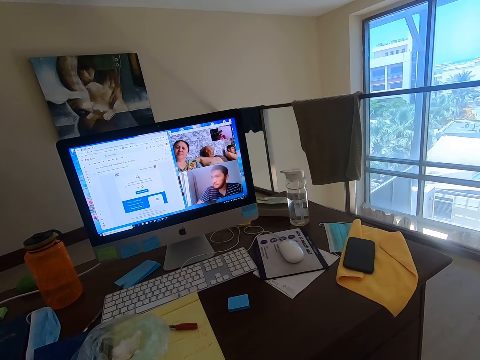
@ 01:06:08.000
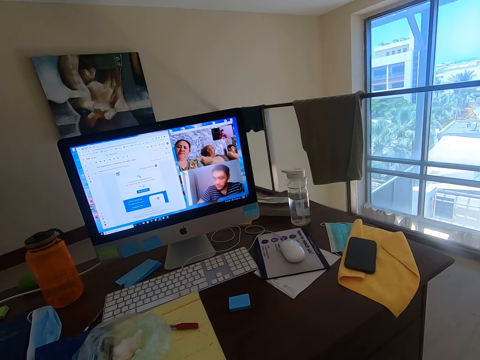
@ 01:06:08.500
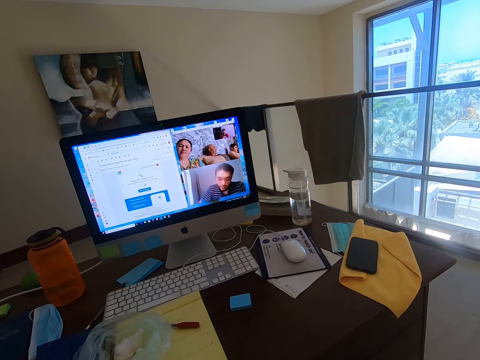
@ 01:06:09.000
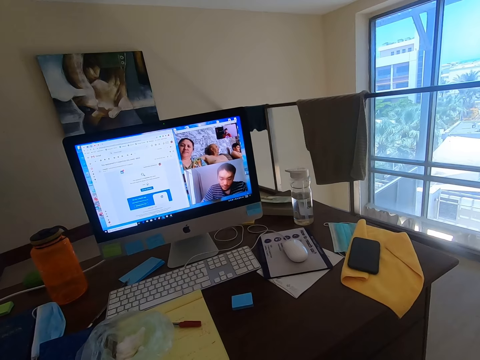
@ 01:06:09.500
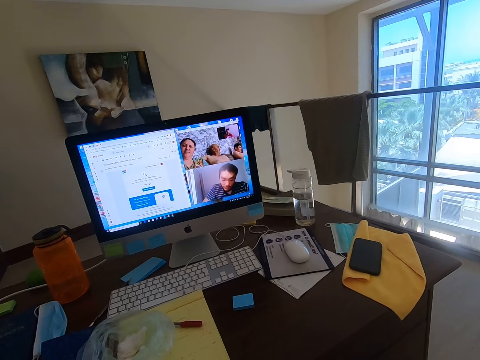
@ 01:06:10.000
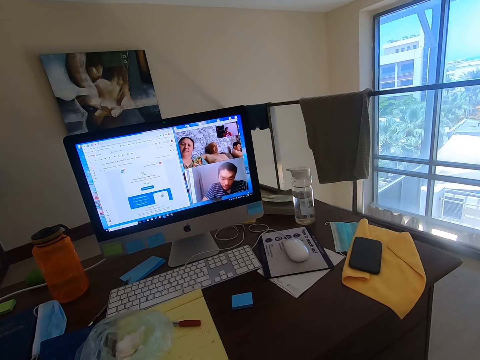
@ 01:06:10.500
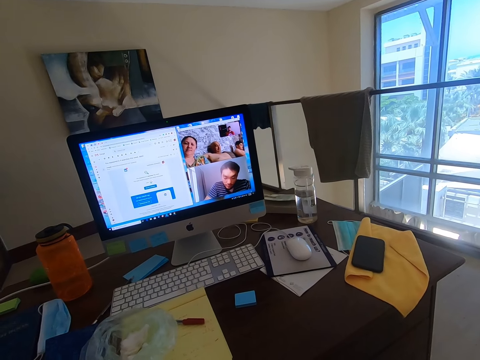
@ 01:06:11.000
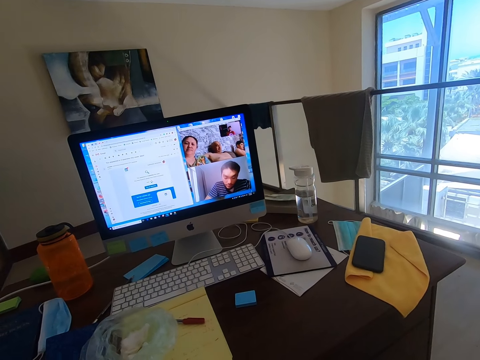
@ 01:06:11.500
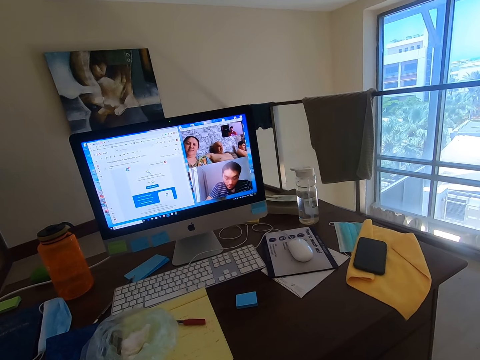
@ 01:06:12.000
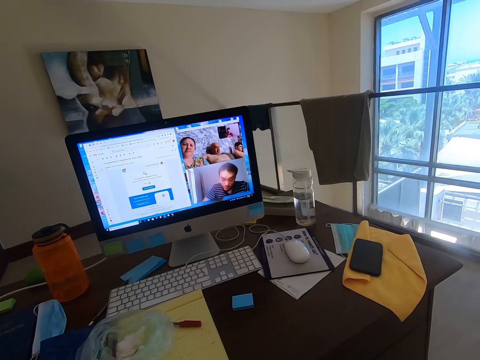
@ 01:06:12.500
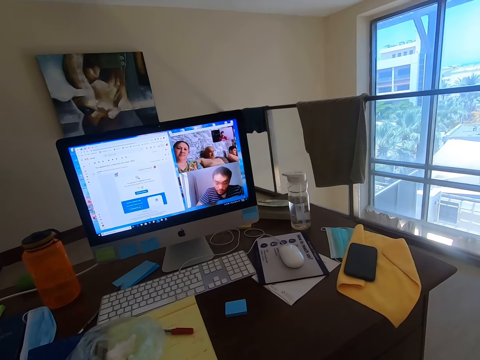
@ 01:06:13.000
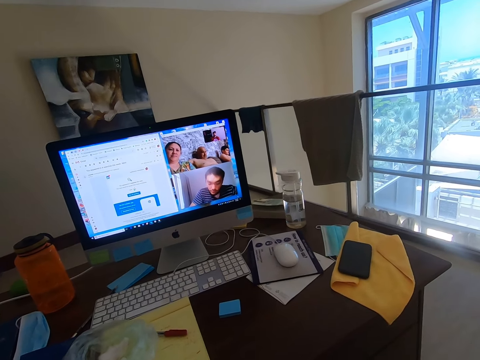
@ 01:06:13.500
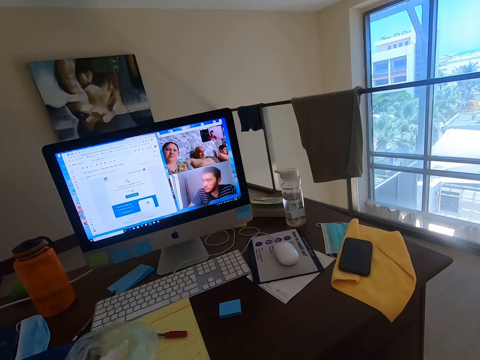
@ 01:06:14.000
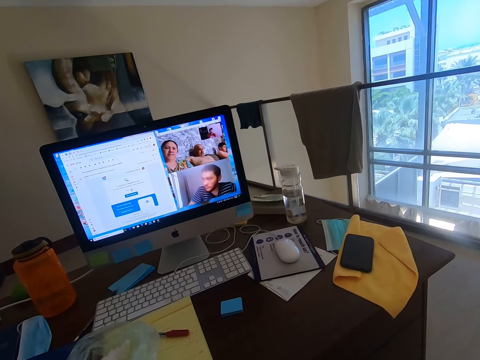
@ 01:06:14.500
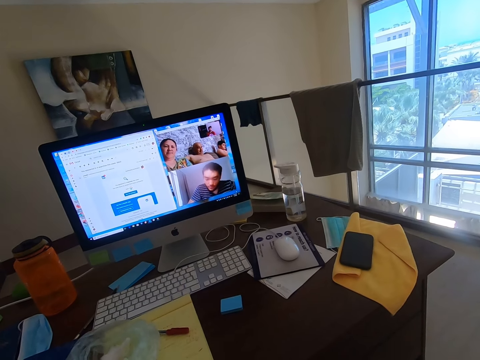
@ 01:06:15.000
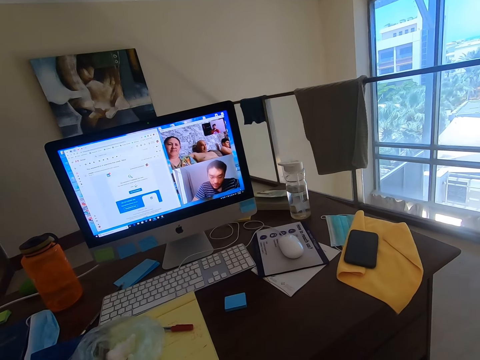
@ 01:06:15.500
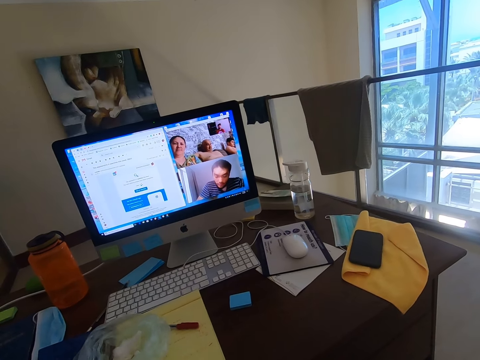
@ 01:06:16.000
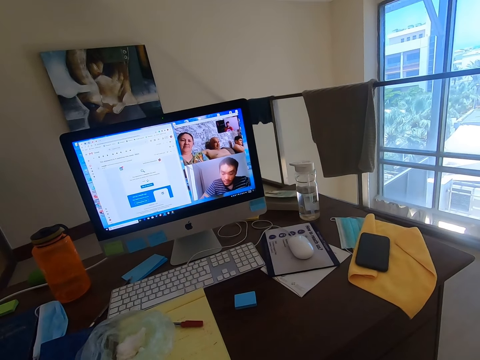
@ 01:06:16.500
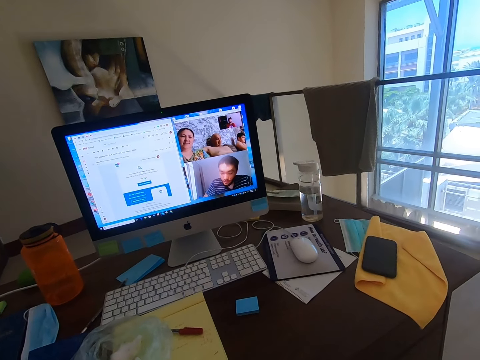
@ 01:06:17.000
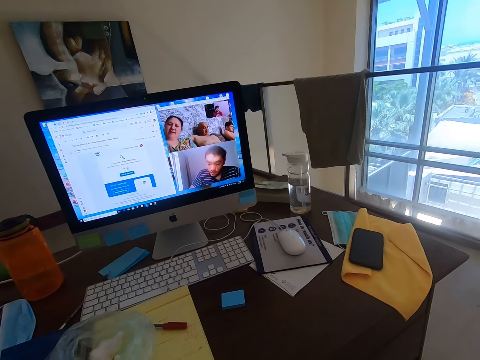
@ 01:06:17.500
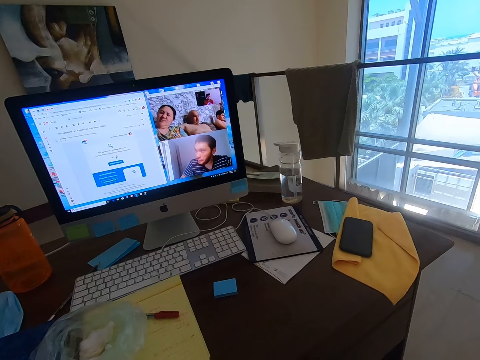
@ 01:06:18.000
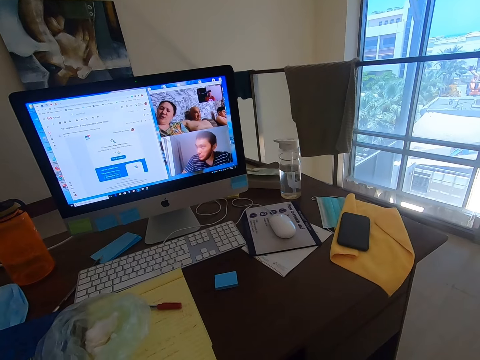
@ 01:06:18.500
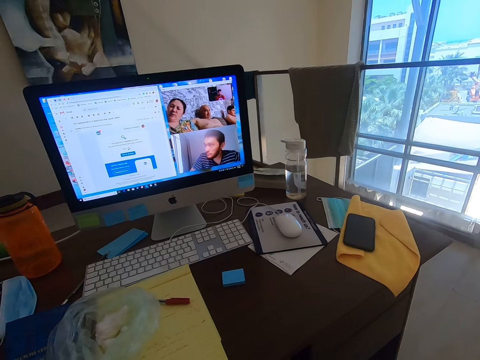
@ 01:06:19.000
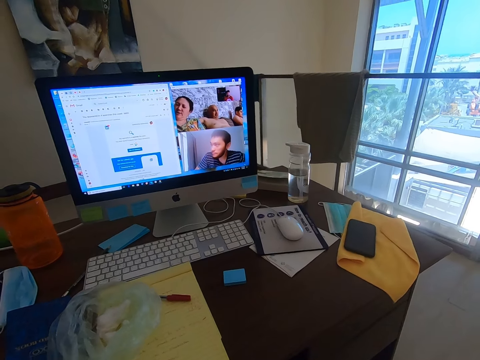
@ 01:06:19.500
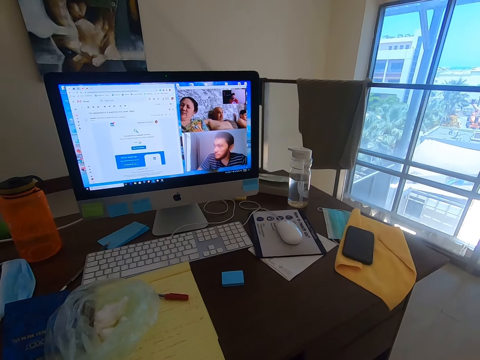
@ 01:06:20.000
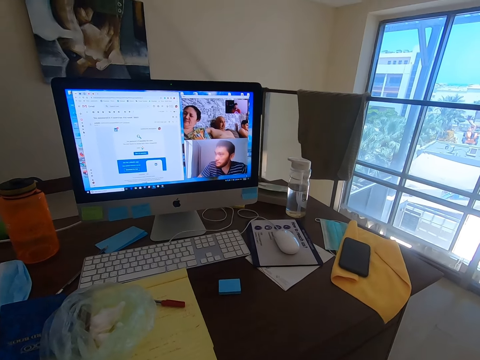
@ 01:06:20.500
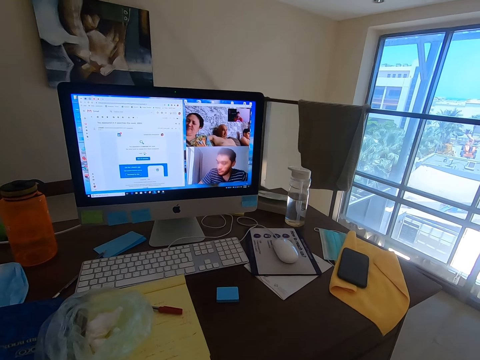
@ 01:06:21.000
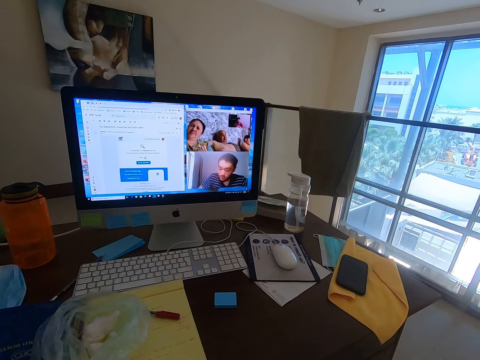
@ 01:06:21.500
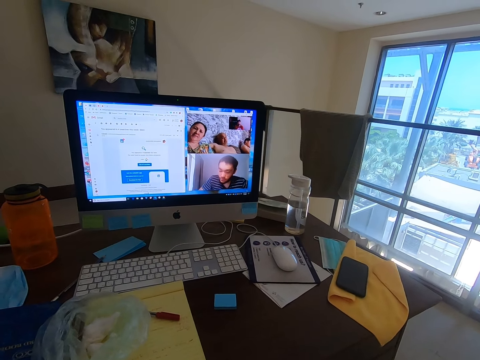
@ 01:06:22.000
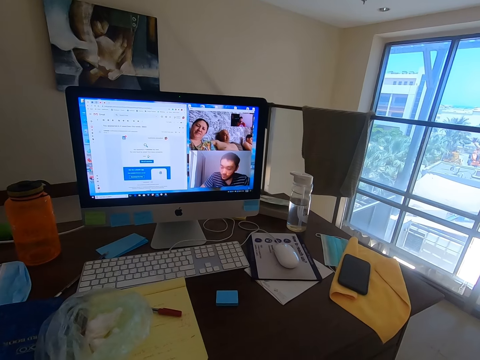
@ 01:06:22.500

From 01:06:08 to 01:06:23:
A woman converses with the camera wearer.

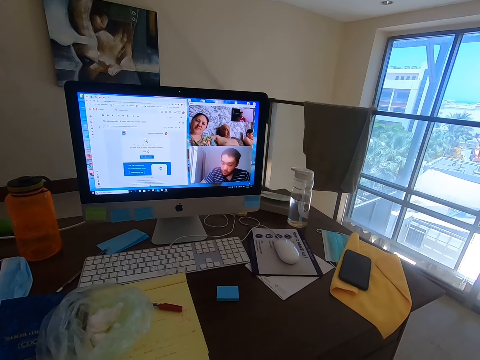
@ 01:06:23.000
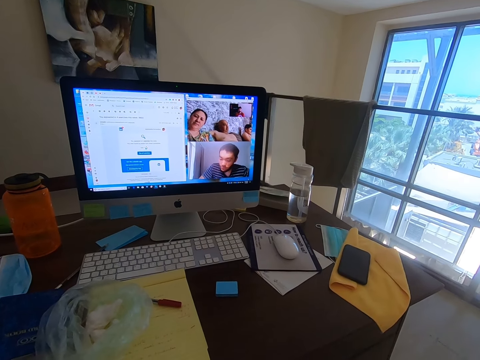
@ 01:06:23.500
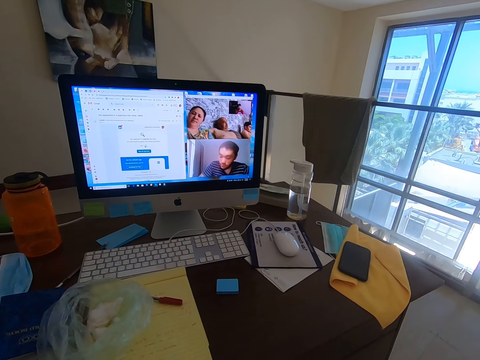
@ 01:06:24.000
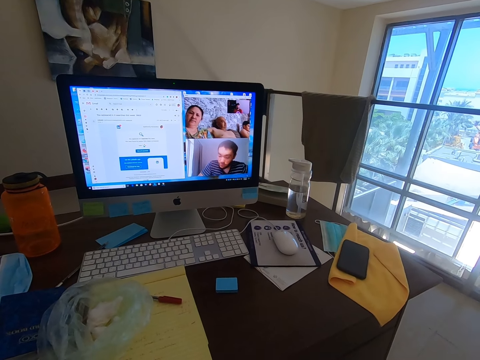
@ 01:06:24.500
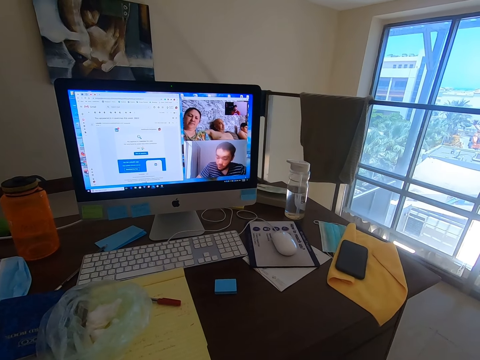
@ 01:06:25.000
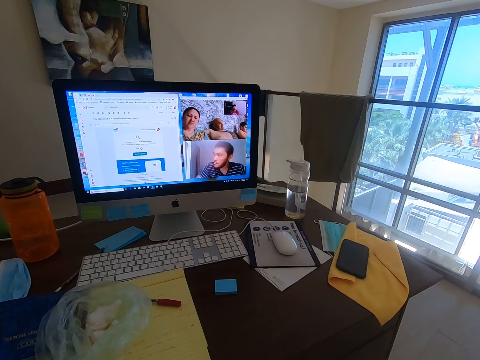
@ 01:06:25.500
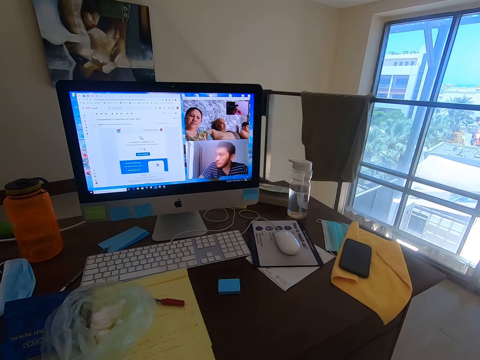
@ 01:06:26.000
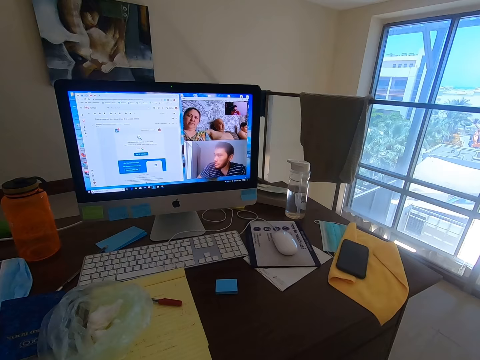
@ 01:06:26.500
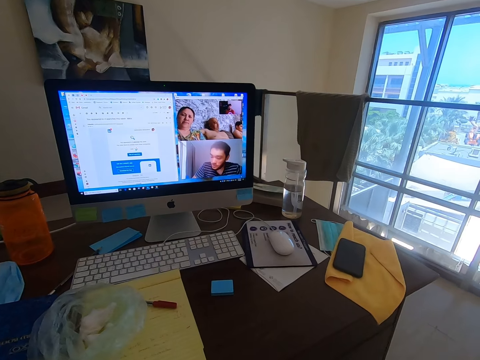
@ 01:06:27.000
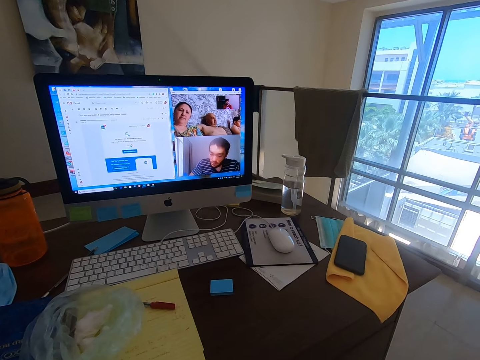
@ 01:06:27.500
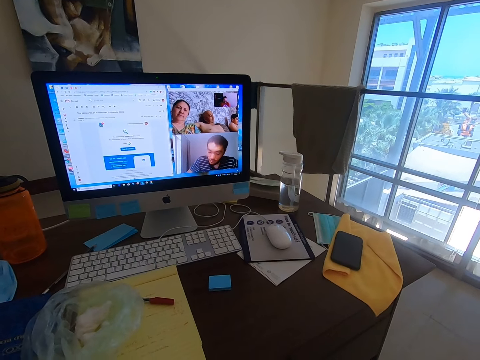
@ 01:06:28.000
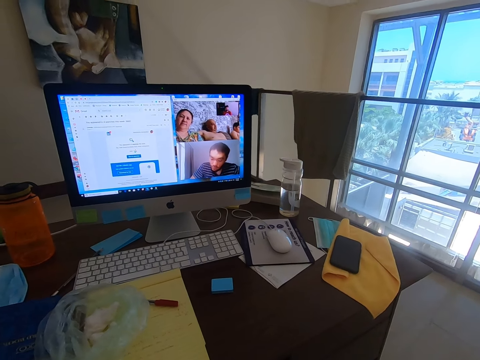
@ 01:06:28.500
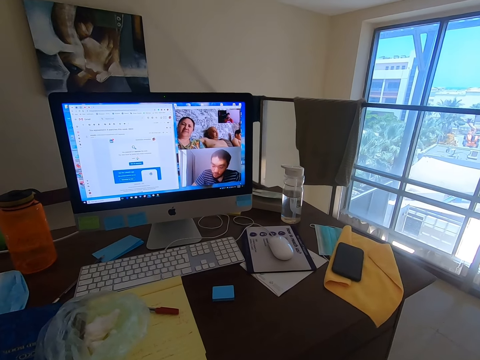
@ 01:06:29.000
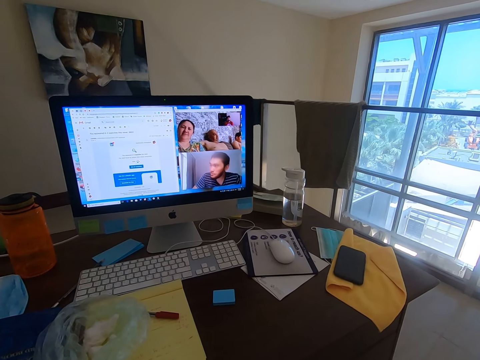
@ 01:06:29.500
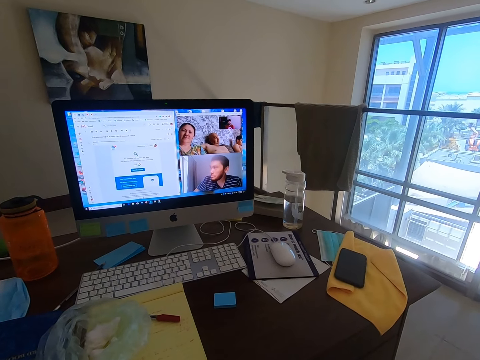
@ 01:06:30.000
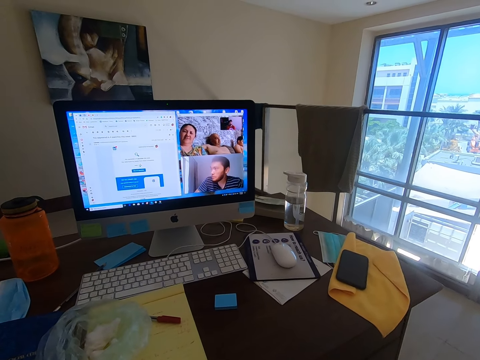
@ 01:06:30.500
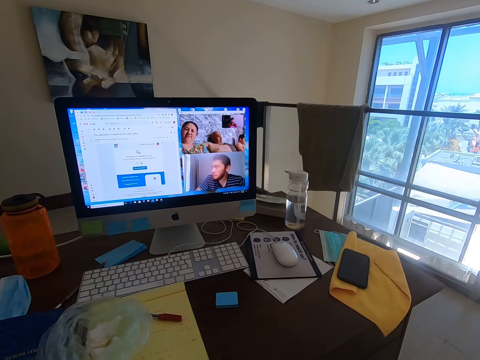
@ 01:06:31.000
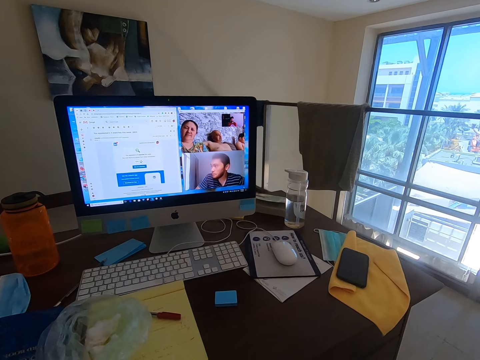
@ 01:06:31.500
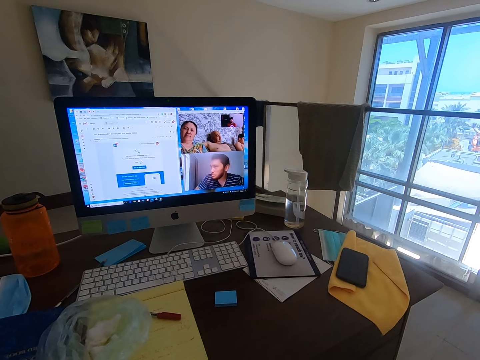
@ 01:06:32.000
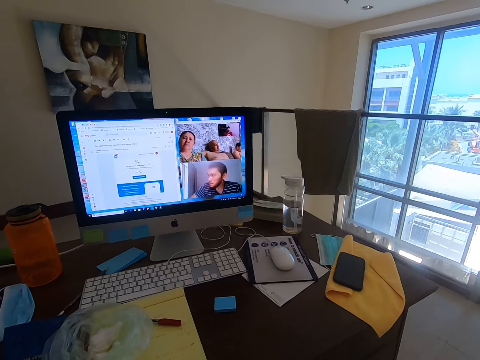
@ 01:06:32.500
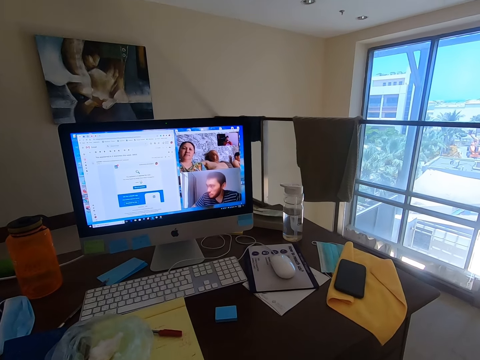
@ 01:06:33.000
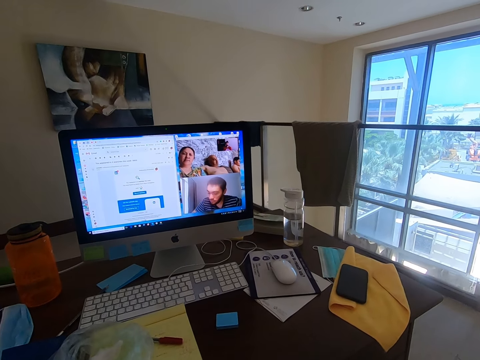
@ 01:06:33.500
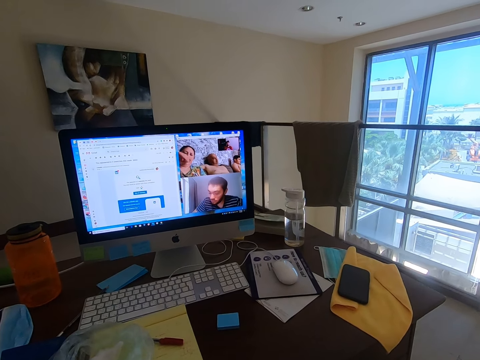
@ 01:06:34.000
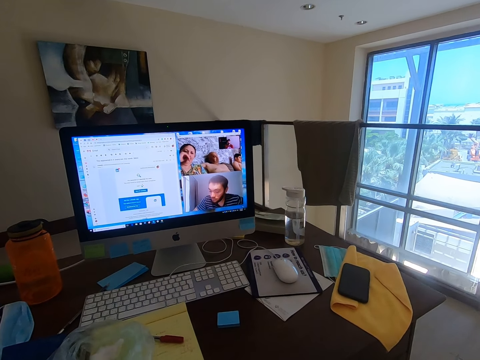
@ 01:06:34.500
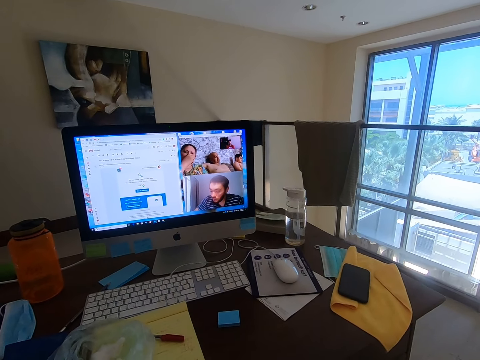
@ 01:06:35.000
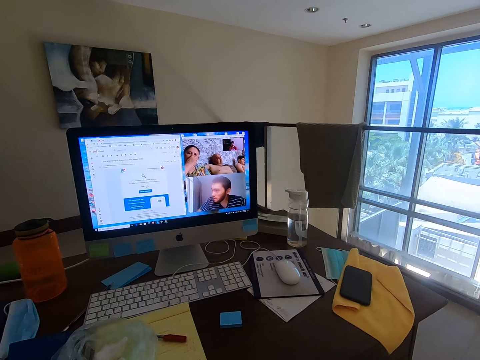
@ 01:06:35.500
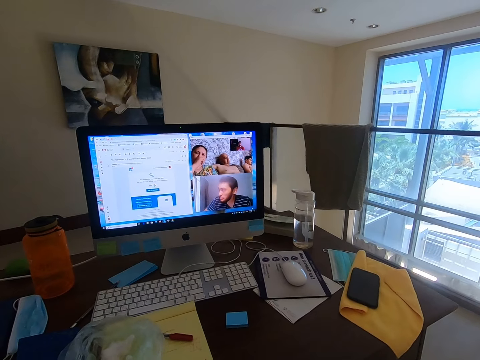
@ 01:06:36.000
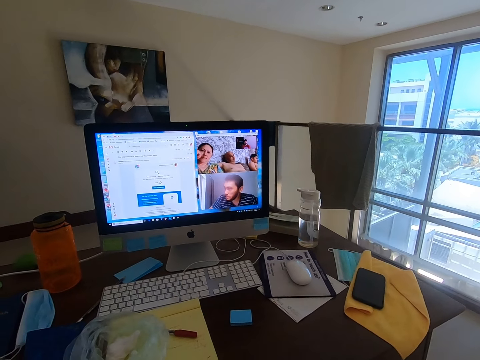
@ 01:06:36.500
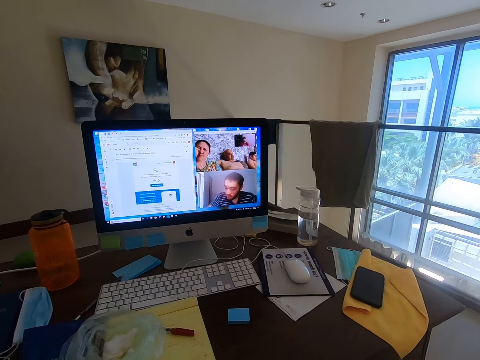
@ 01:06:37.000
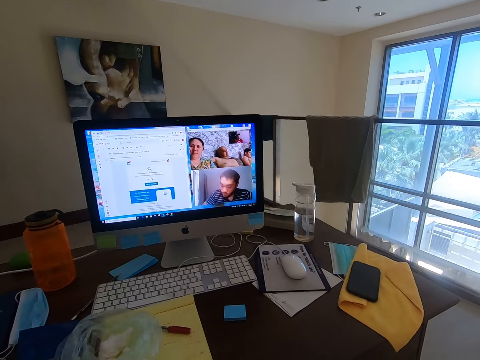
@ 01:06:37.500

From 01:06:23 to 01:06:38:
The camera wearer holds the meeting through a video call.
